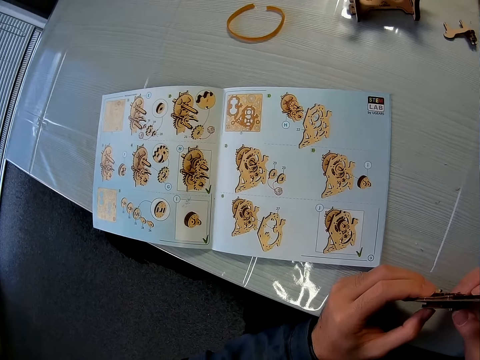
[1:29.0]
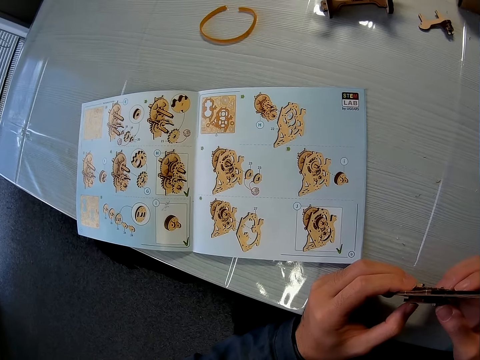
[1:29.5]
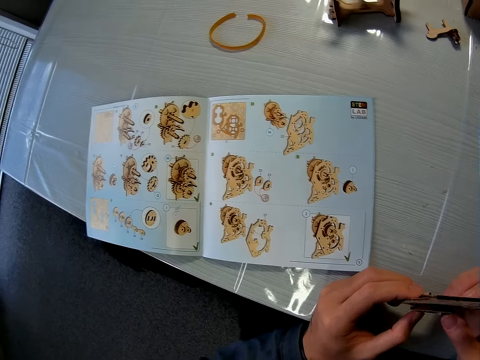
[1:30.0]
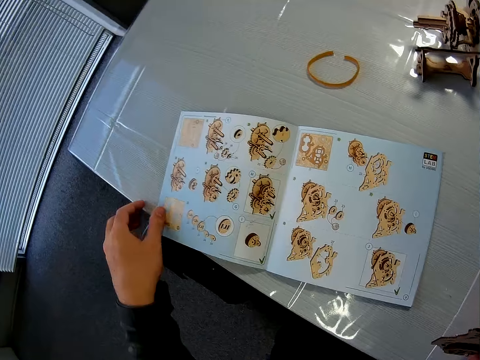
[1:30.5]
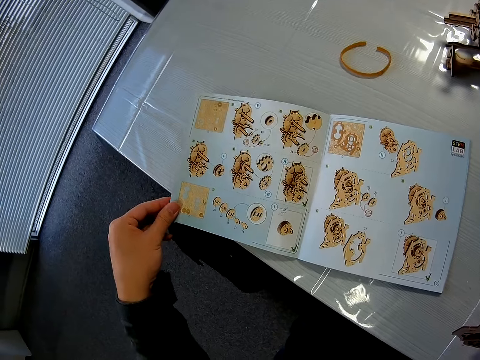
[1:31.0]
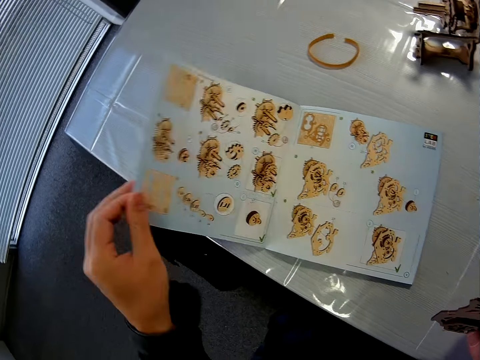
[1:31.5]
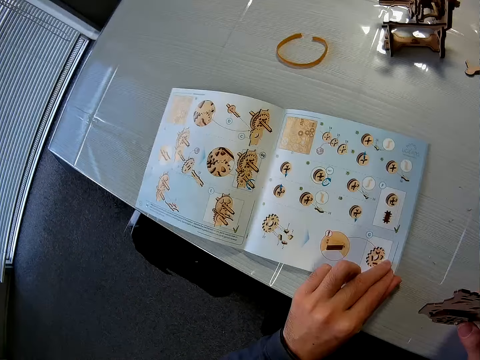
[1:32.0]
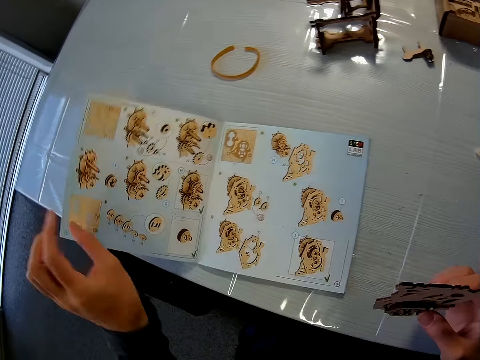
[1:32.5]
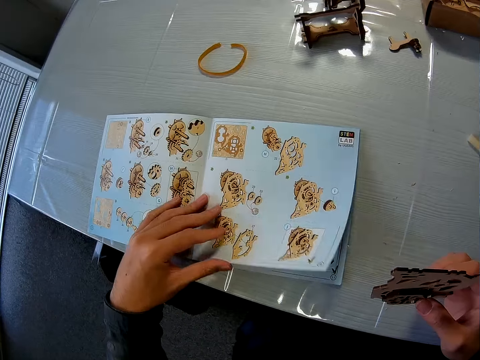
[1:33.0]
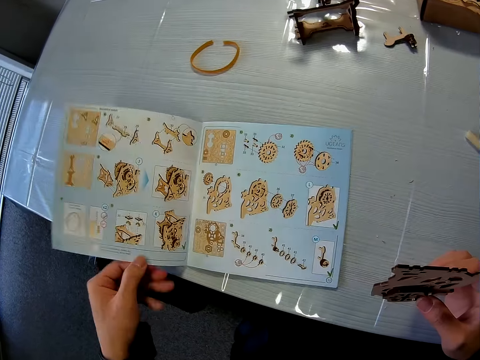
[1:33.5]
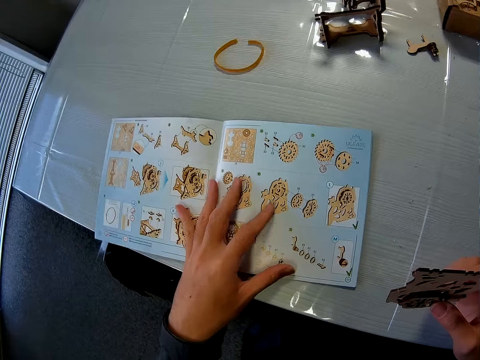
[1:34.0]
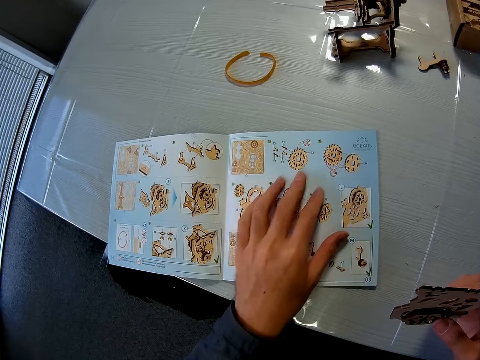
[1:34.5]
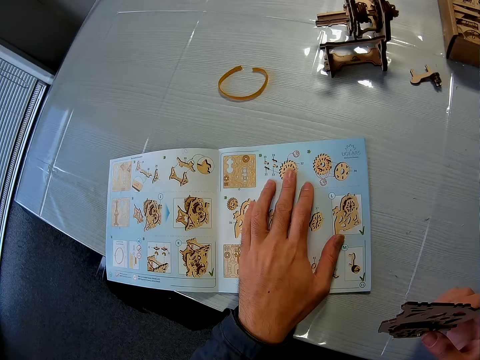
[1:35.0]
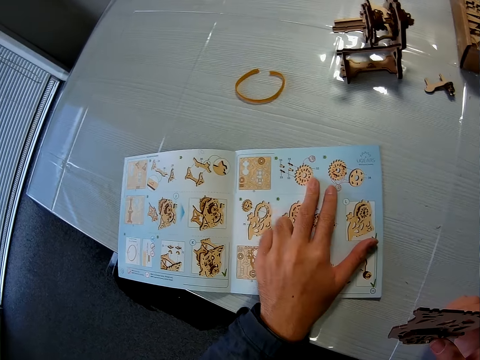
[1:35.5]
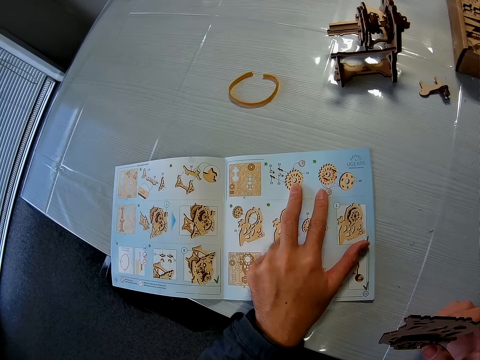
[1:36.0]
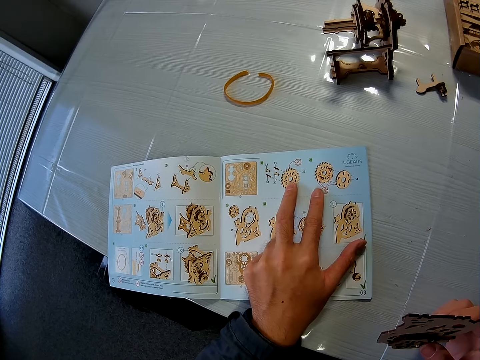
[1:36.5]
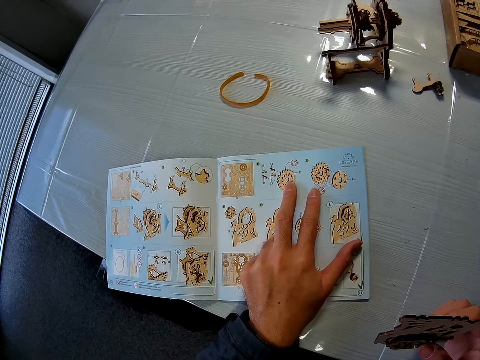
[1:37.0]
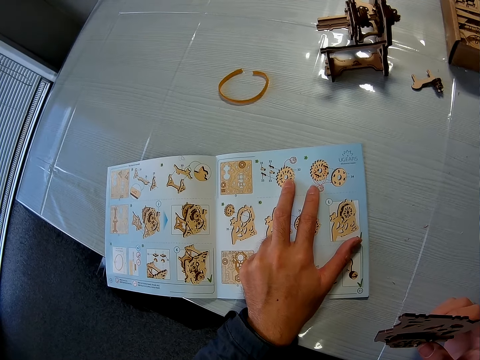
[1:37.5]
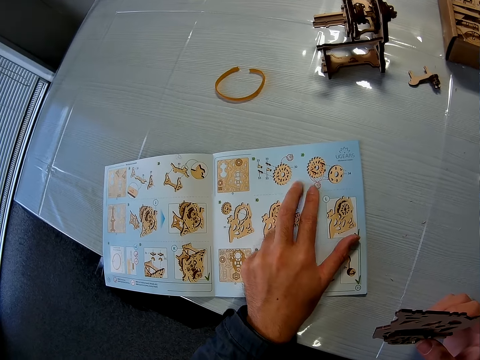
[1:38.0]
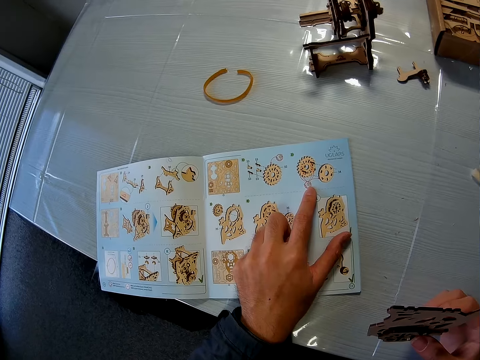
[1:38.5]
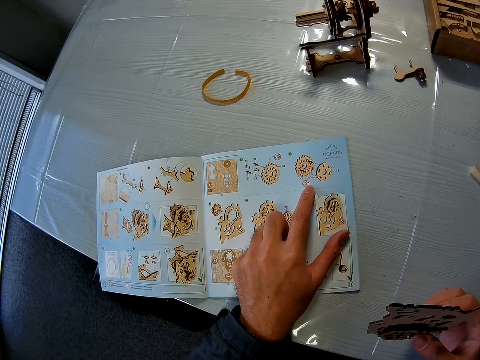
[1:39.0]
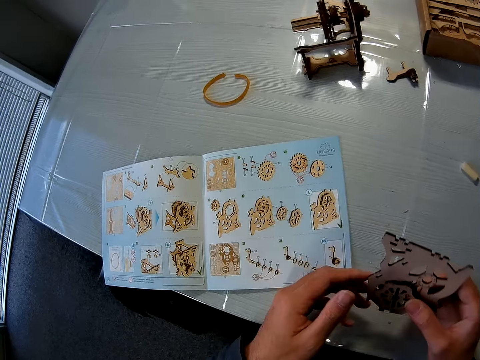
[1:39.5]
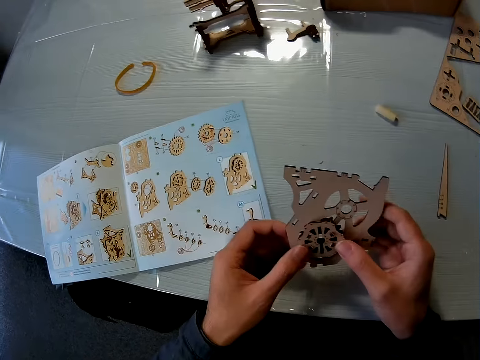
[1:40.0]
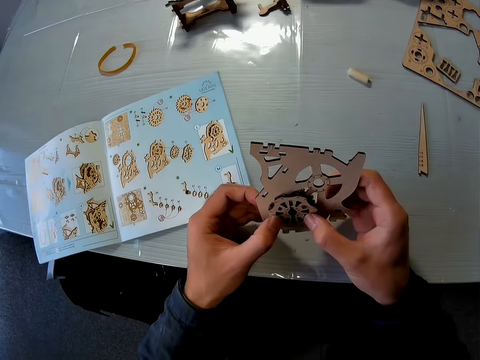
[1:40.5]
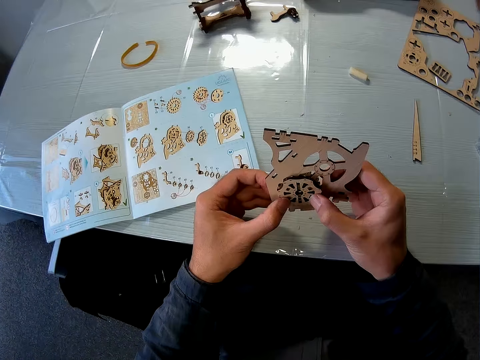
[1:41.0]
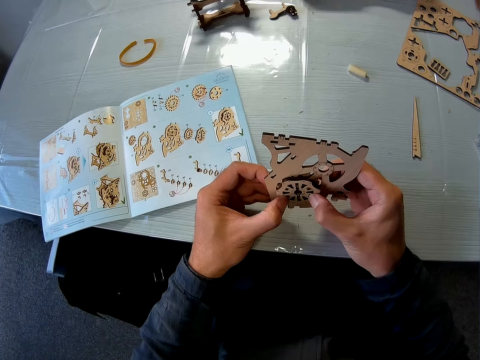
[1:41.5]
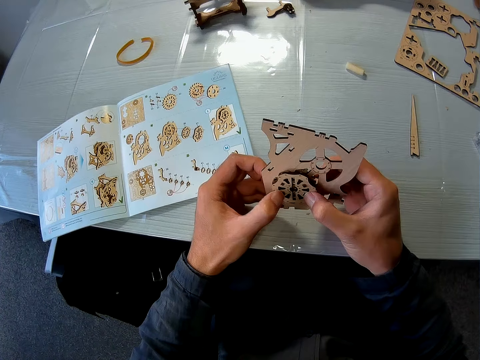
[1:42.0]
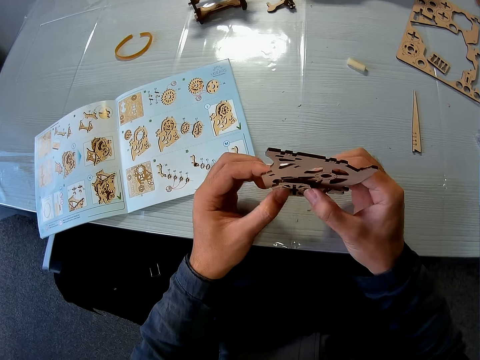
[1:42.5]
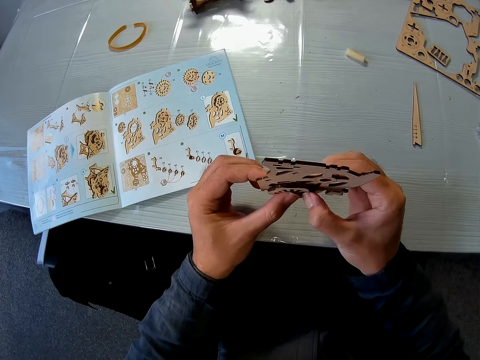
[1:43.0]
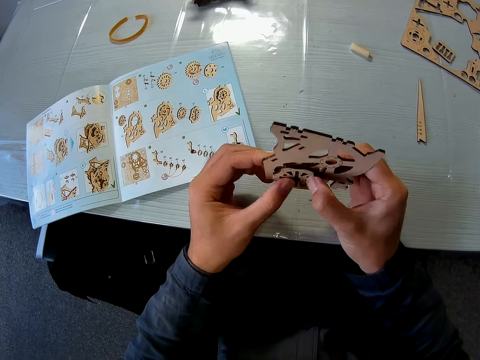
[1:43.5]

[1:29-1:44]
The camera wearer touches the book with his left hand. He holds the book. He flips a page of the book with his left hand. He places his left hand on the book. He looks at the book. He lifts his hand from the book. He holds the puzzle piece with both hands.

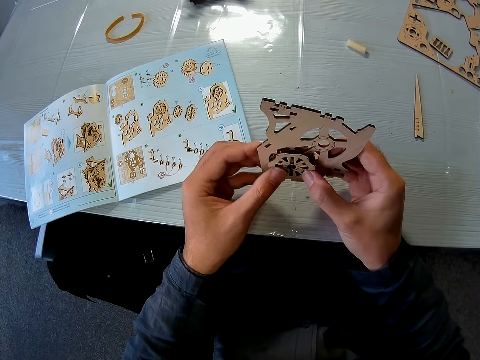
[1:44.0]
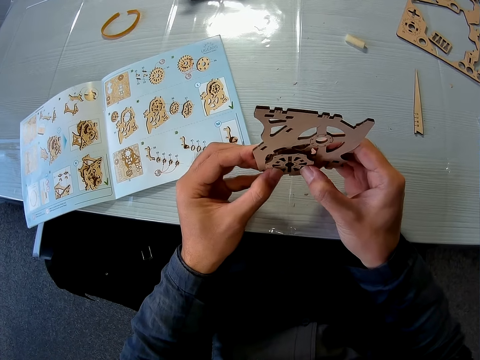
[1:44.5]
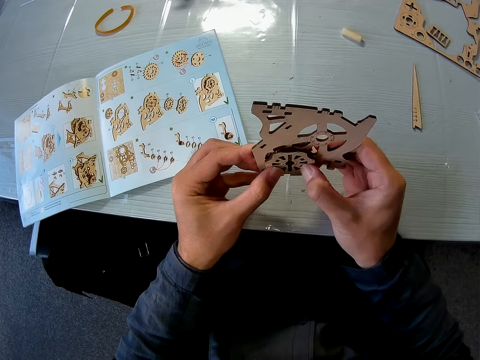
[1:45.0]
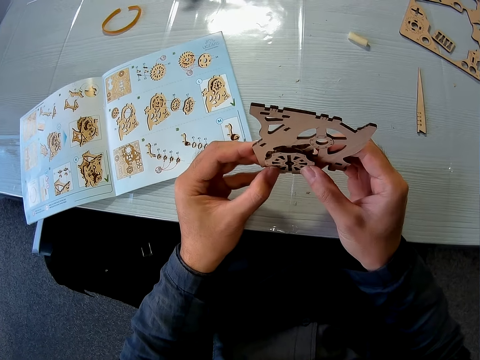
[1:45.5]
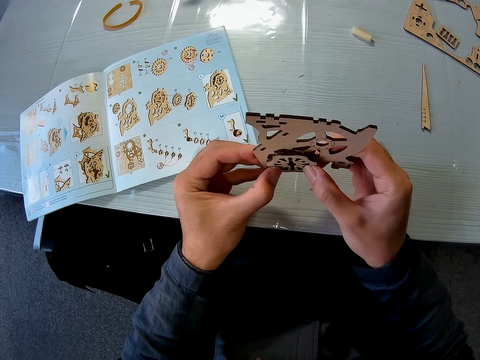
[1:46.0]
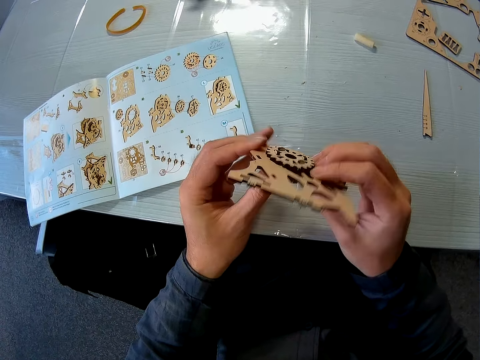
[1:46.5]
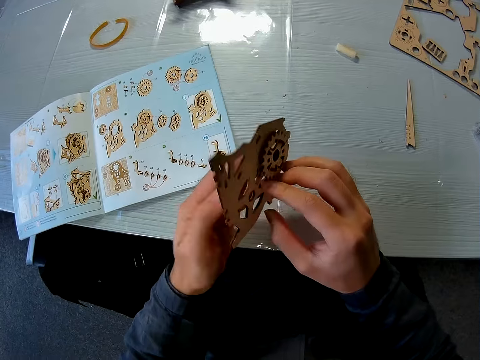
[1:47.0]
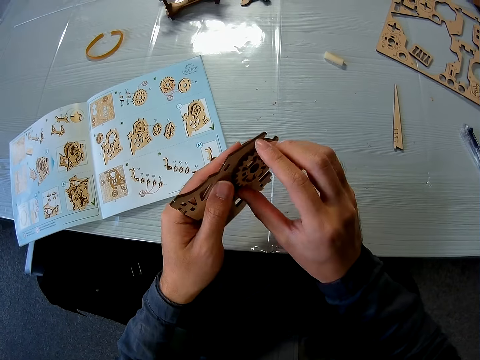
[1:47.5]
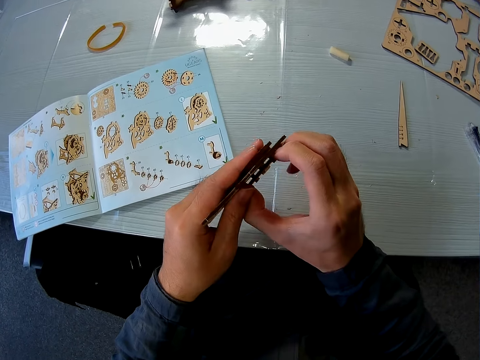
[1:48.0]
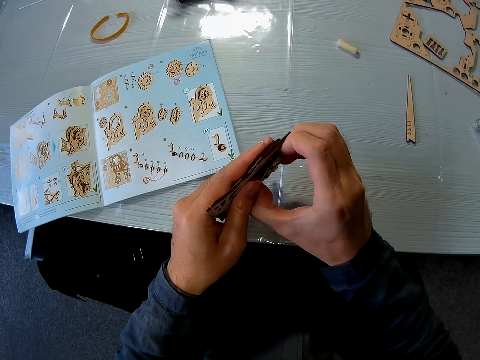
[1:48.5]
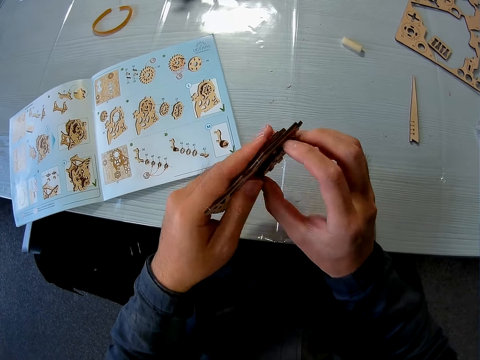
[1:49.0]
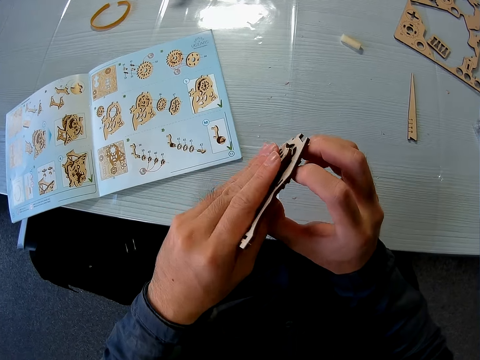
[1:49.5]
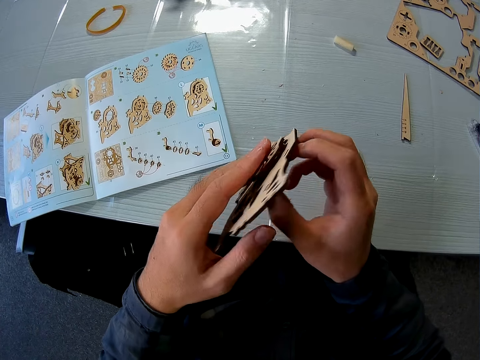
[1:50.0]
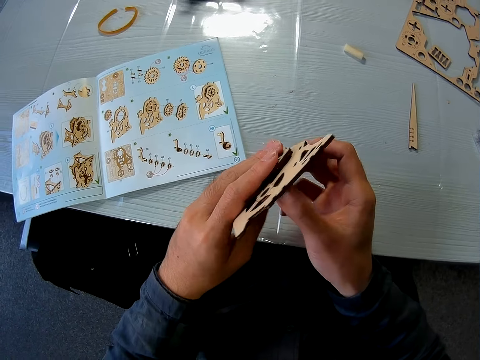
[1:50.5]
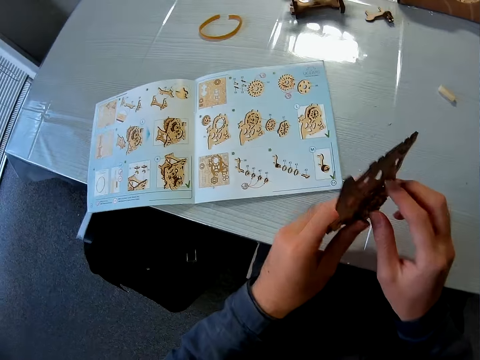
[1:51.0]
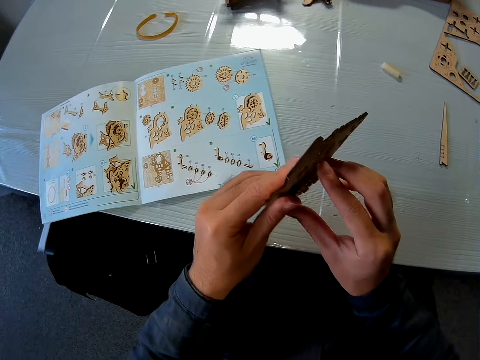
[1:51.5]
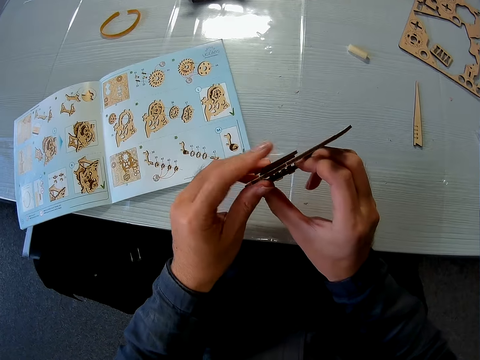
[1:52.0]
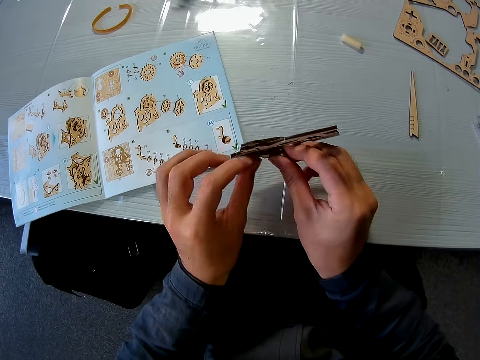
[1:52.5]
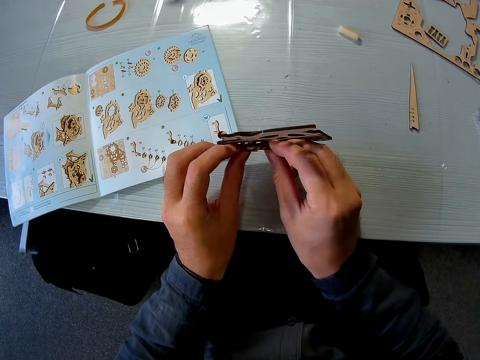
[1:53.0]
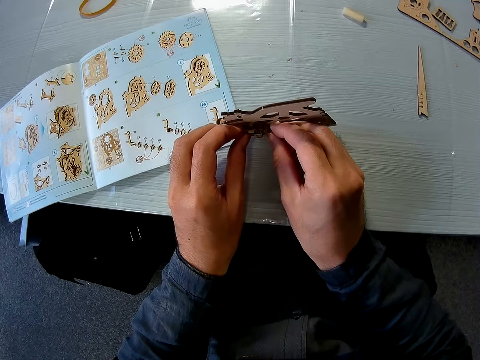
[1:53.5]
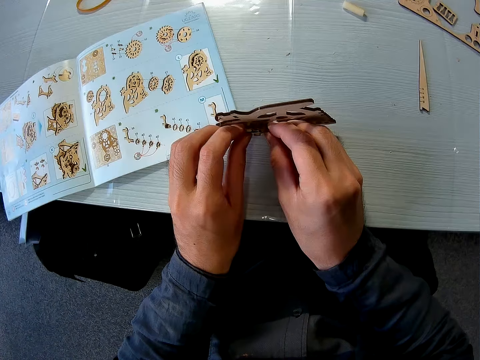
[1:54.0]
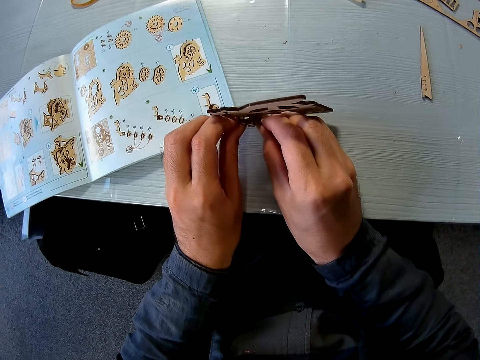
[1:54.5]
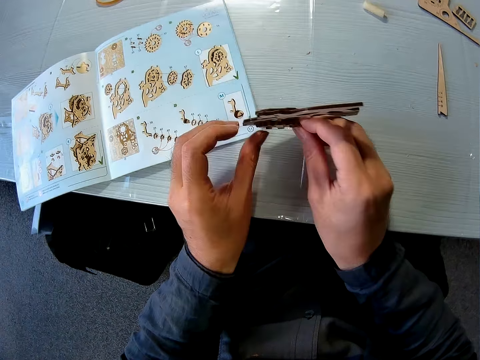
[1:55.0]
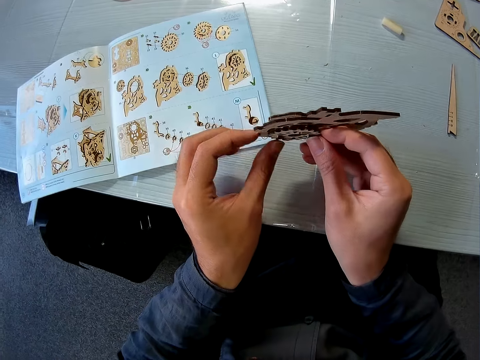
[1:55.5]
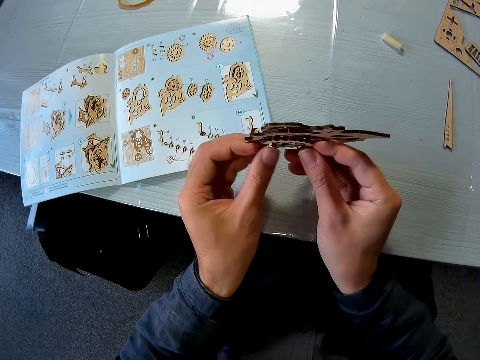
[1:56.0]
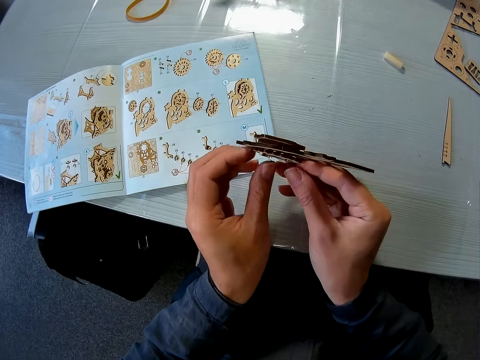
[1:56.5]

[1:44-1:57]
The camera wearer looks at the piece of art. He places his hand in the art piece. He pulls part of the art piece.
